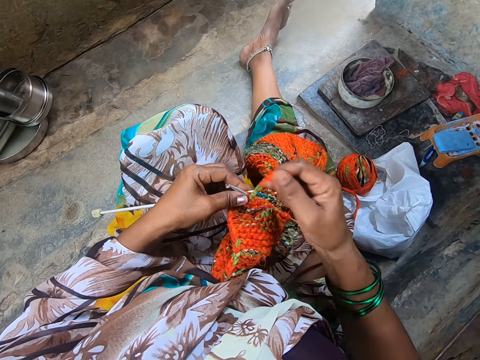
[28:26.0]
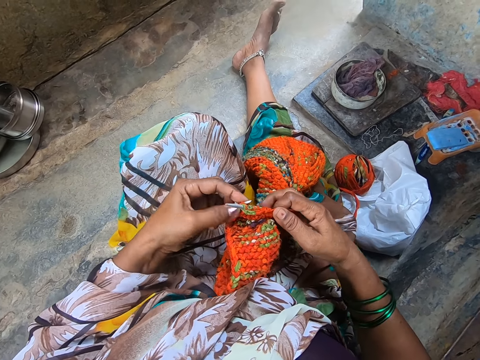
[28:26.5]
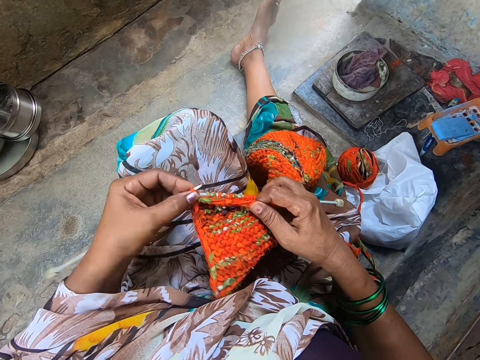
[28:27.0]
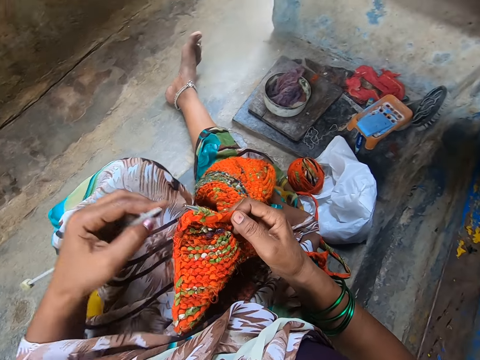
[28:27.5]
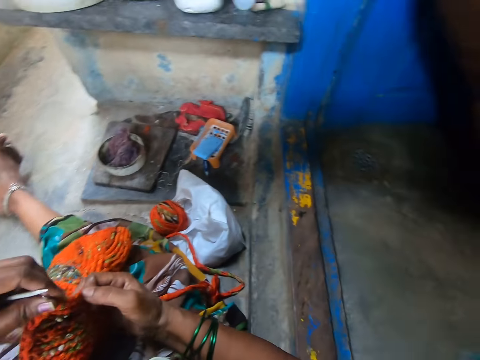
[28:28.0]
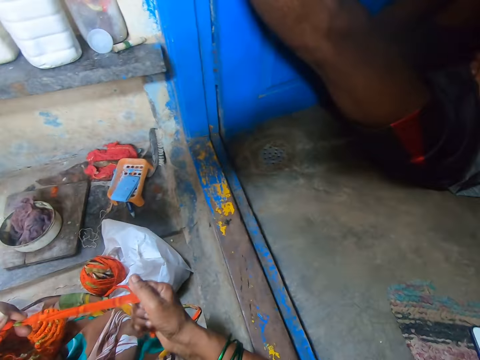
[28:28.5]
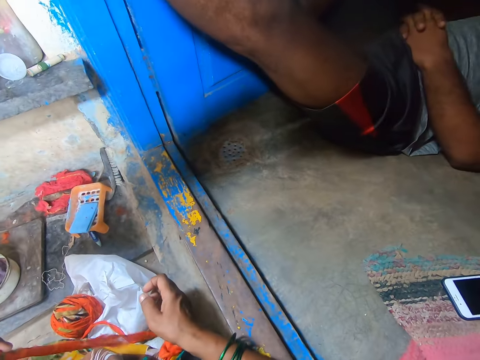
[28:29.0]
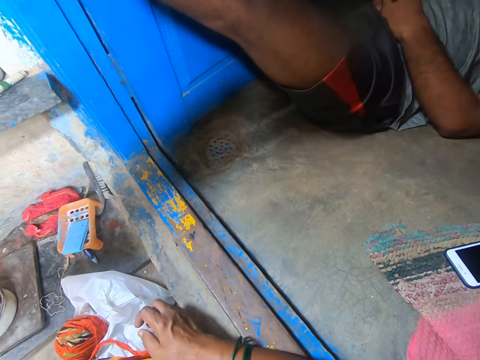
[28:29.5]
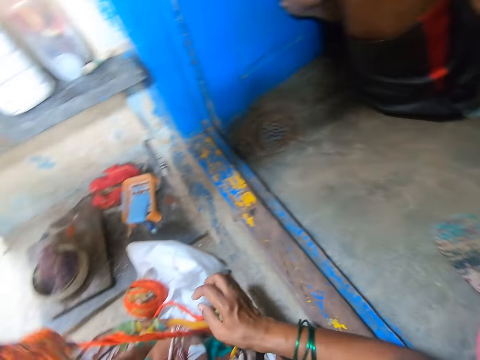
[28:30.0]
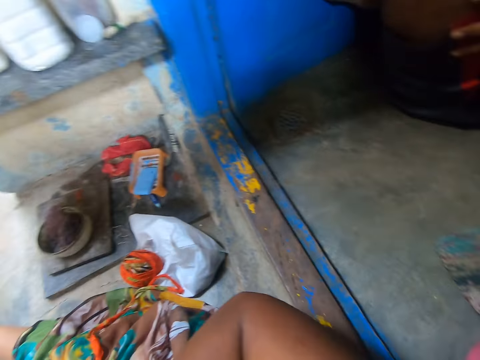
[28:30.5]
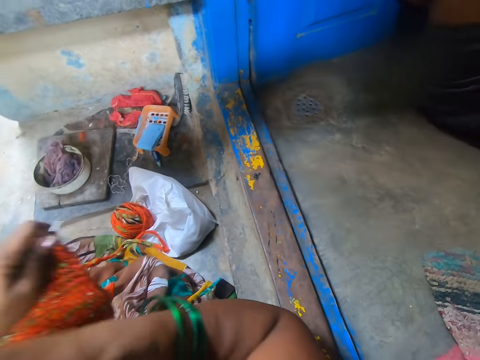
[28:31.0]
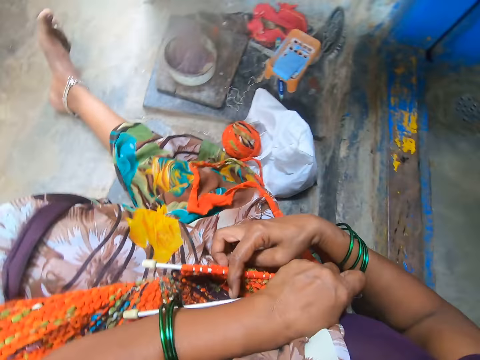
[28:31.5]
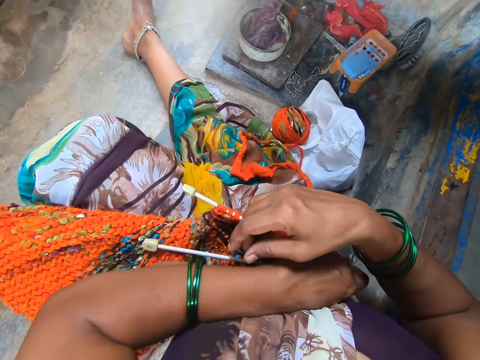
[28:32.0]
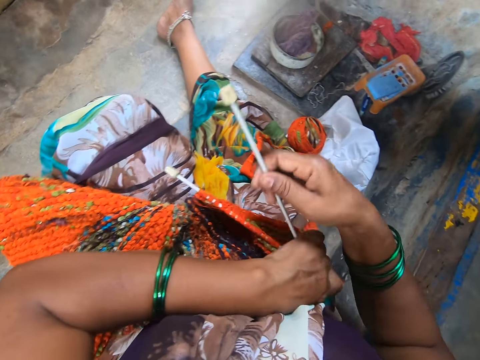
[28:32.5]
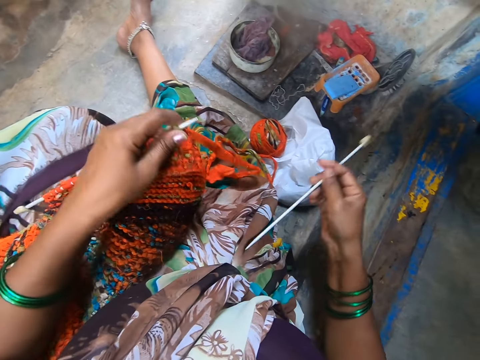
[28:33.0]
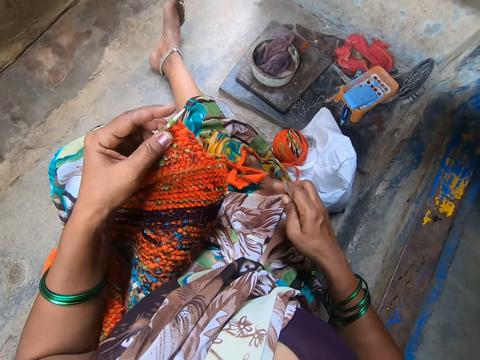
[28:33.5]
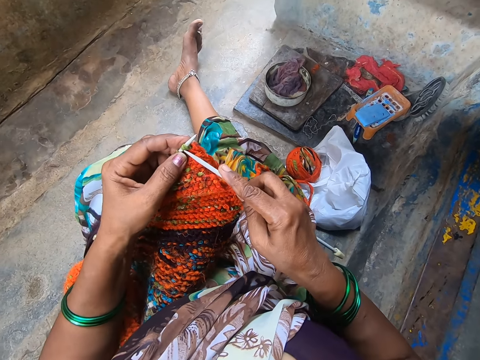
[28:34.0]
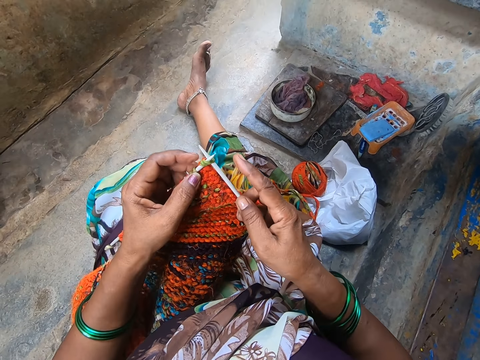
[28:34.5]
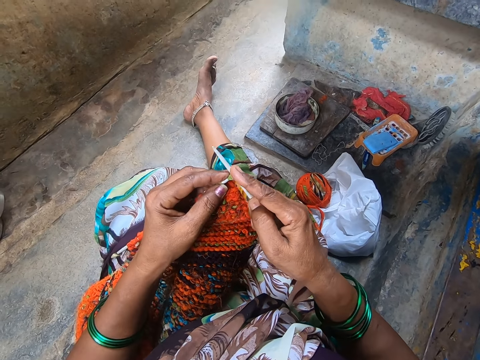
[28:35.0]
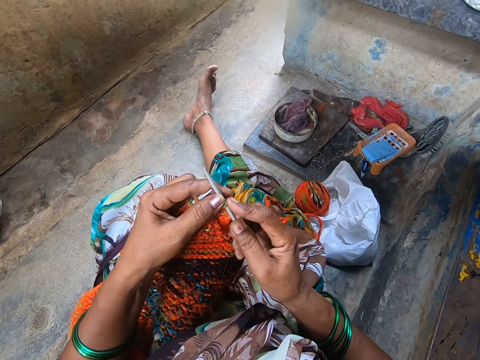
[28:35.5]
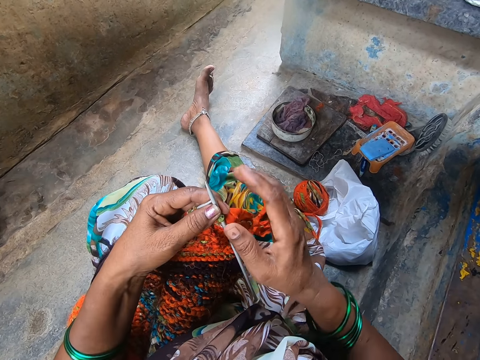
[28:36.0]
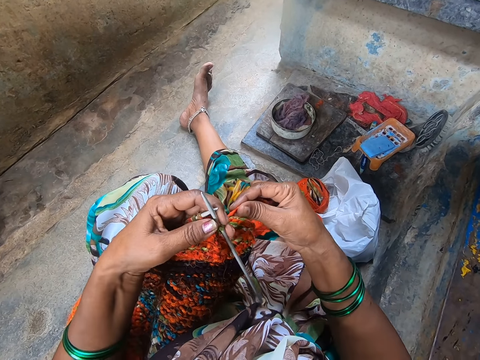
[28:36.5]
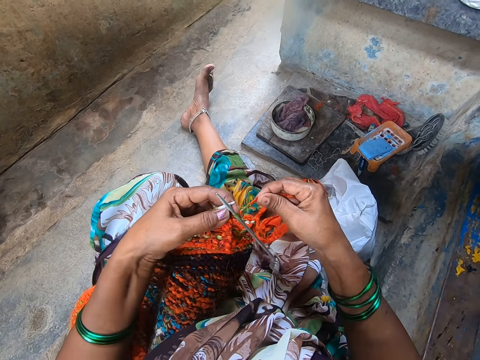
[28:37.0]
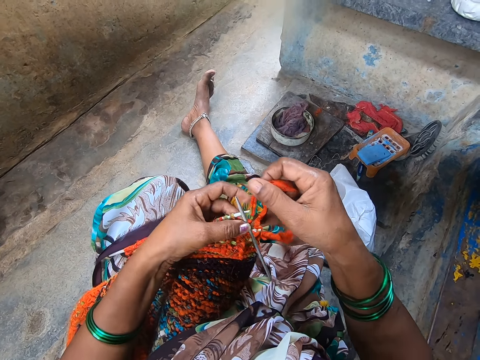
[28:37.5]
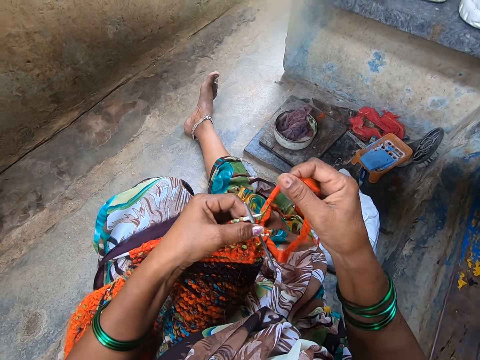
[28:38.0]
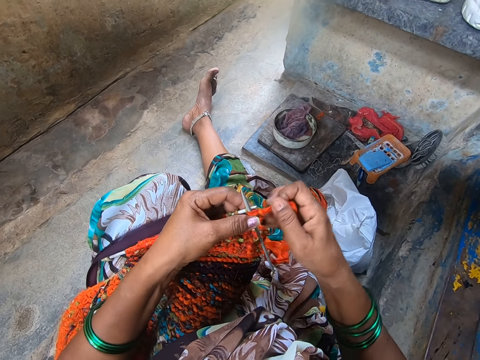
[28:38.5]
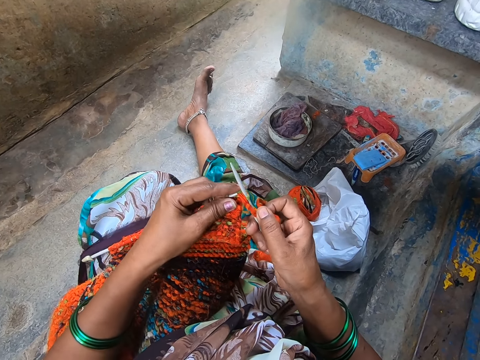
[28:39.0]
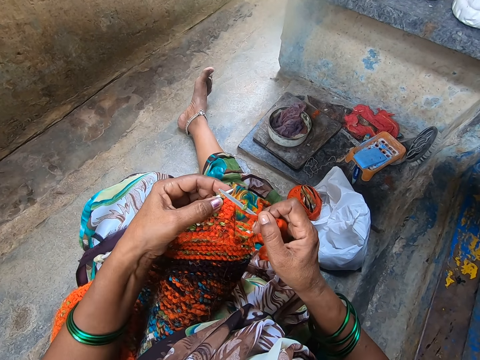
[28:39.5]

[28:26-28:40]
The camera wearer turns to her right. She pulls a cloth. A person moves his leg. The camera wearer takes a knitting needle. She knits a garment using the knitting needle.

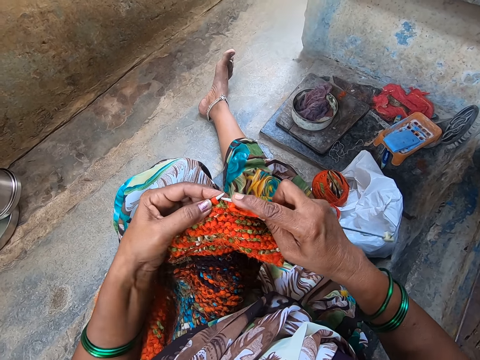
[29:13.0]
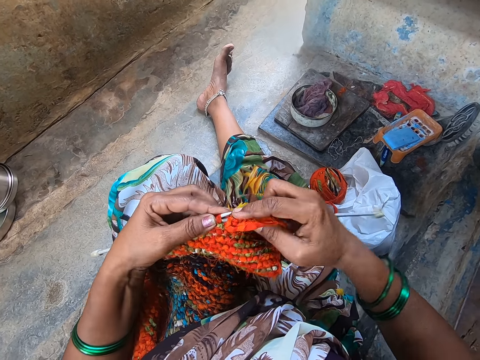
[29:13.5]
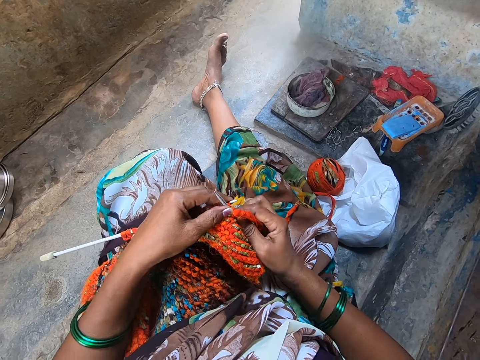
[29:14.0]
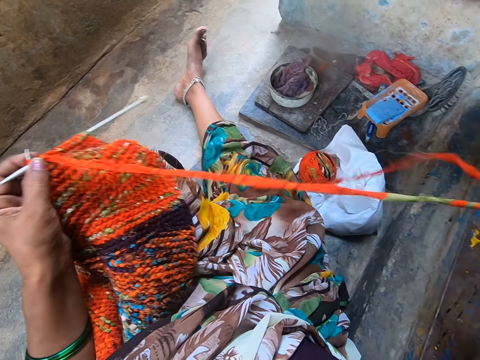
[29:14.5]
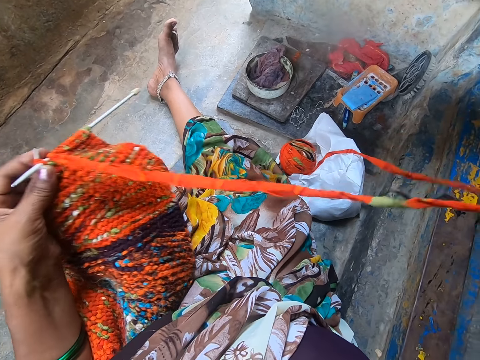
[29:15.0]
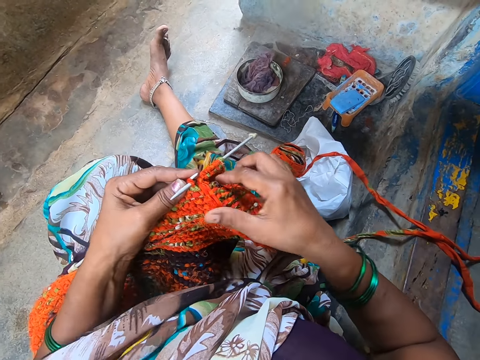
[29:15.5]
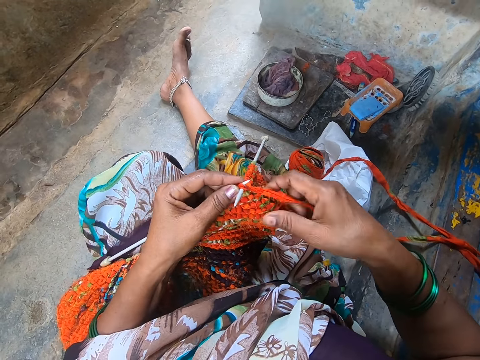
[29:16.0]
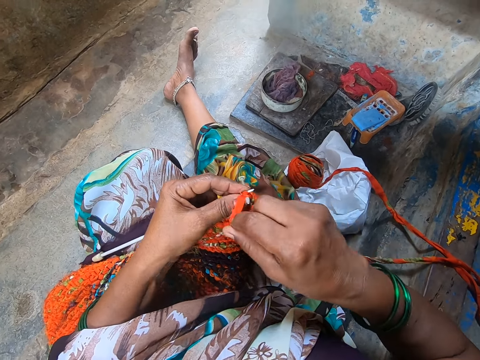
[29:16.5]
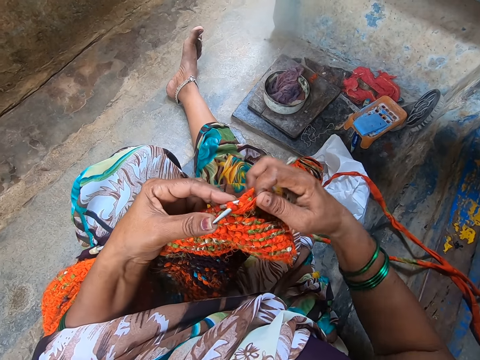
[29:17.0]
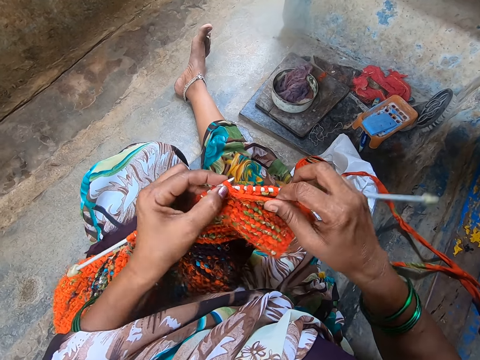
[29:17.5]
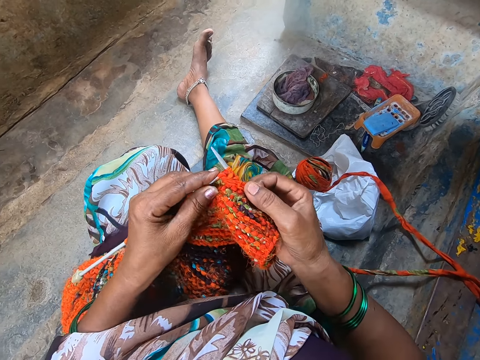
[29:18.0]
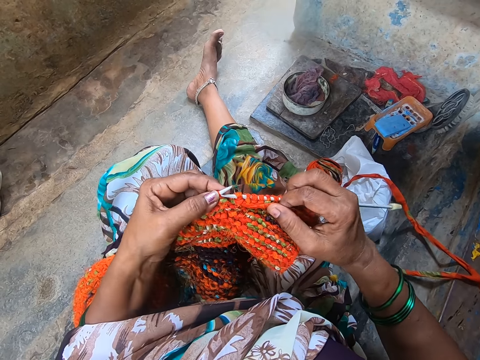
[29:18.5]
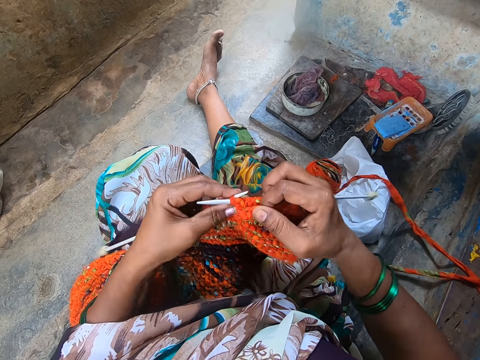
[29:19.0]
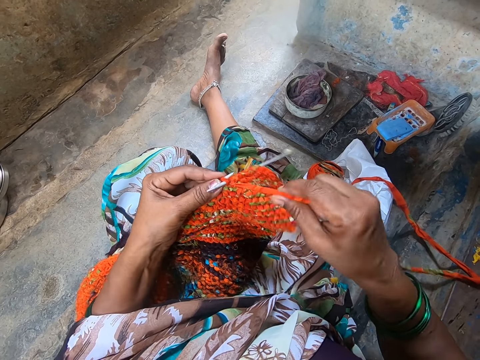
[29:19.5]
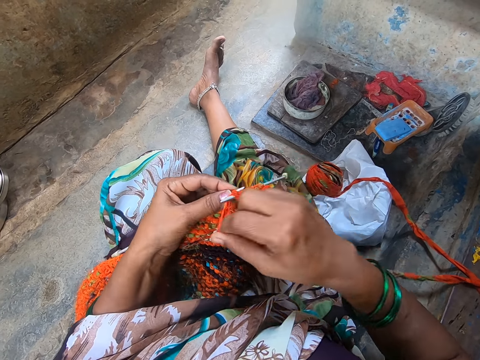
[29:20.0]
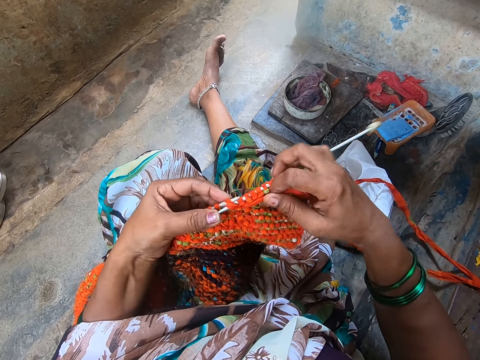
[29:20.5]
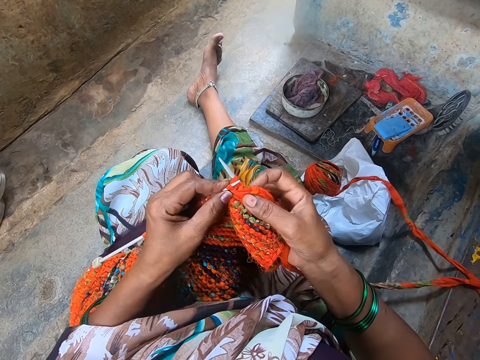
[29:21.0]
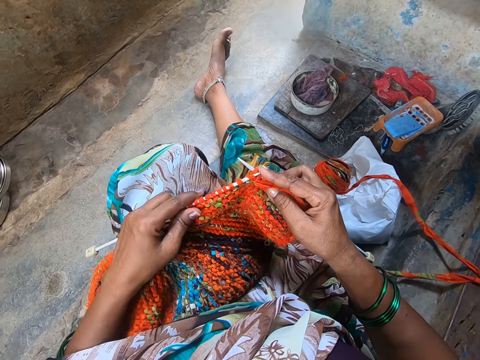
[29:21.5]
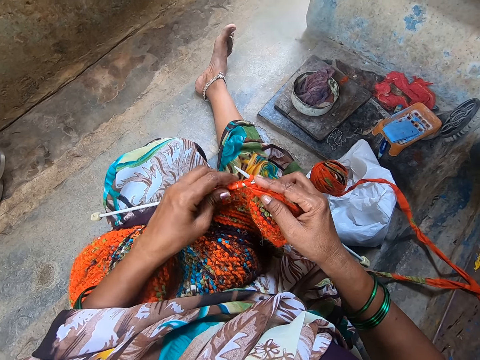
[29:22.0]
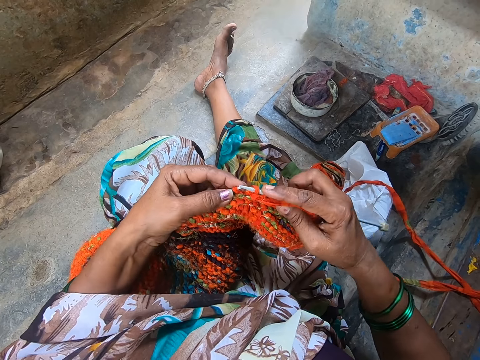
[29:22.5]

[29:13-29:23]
The camera wearer pulls a cloth. They knit a garment using a knitting needle.

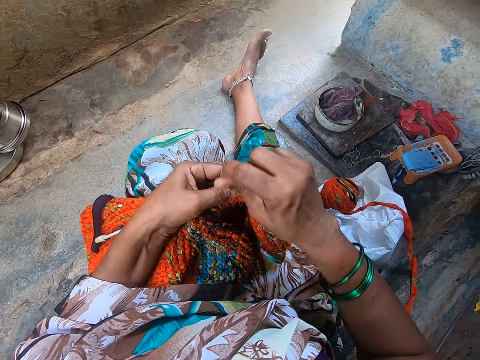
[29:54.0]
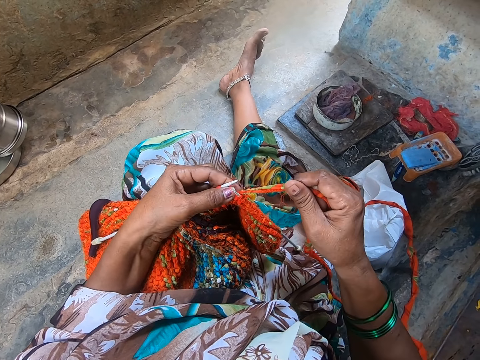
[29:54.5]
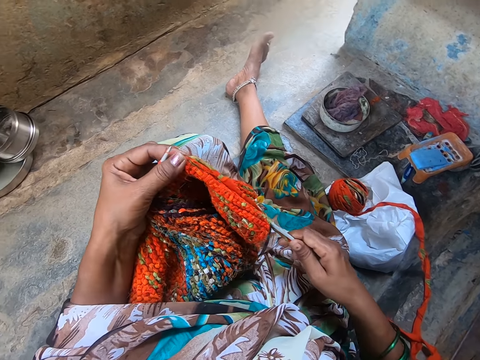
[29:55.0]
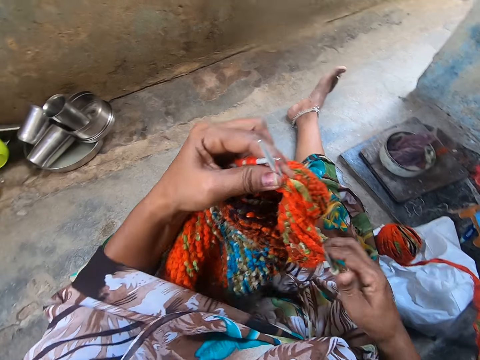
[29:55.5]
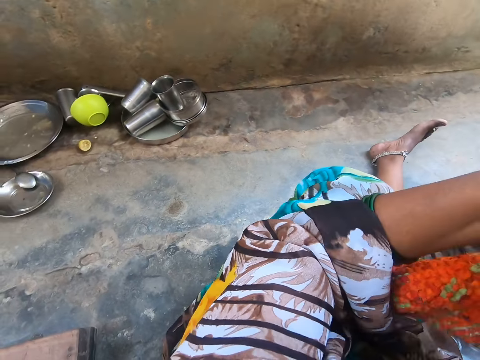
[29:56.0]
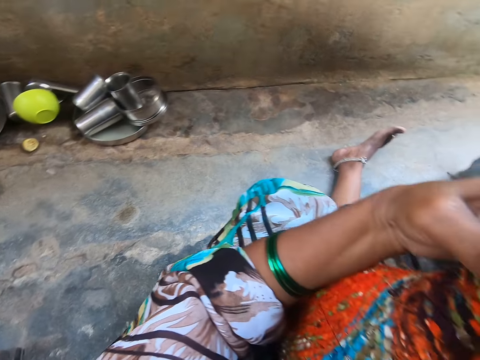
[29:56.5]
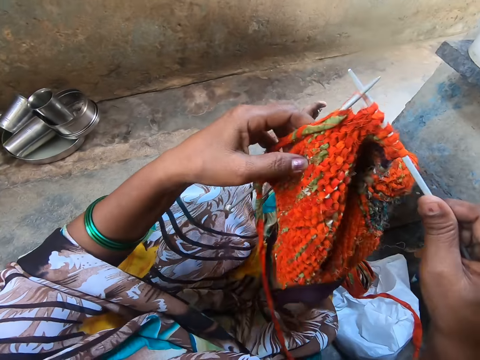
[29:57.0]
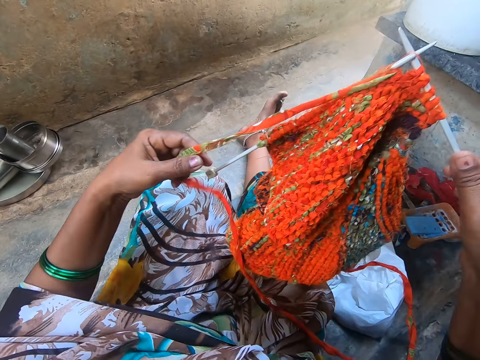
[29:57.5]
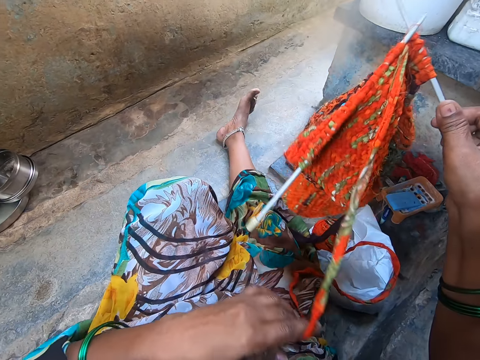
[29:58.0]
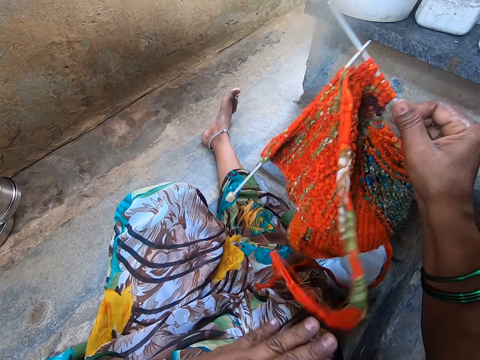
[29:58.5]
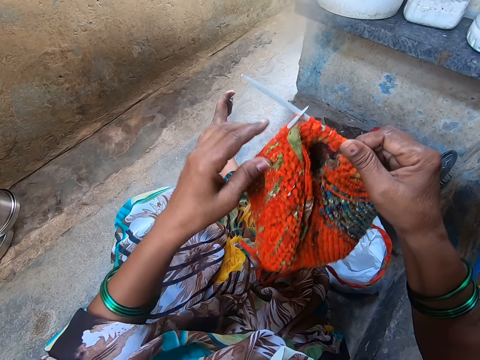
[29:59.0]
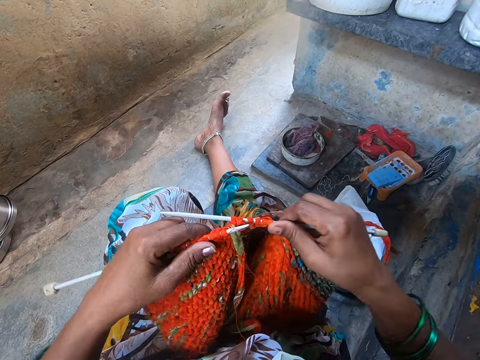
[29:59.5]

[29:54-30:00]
The camera wearer raises a garment up. She adjusts the yarn on her lap. She pulls a cloth on the garment.
